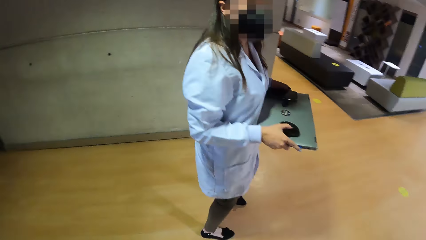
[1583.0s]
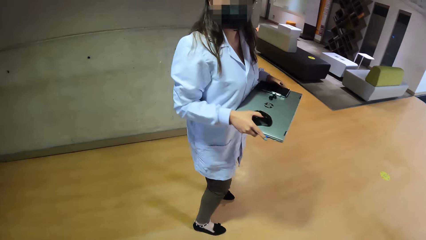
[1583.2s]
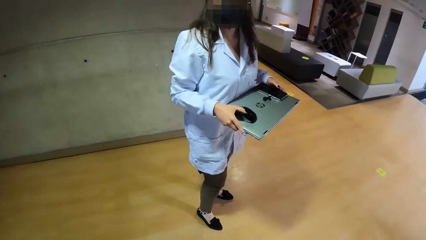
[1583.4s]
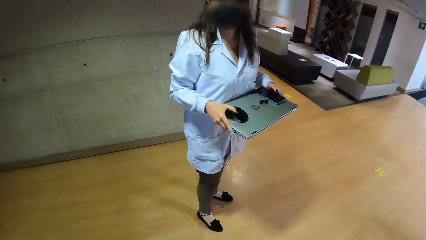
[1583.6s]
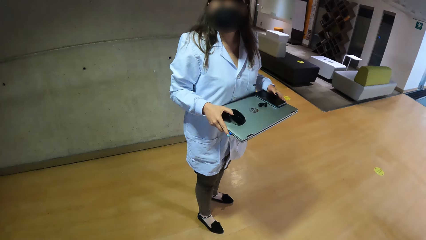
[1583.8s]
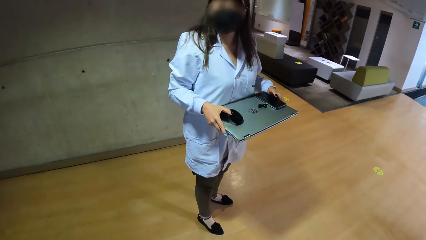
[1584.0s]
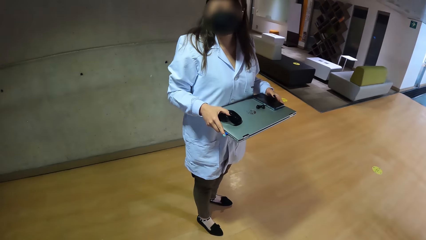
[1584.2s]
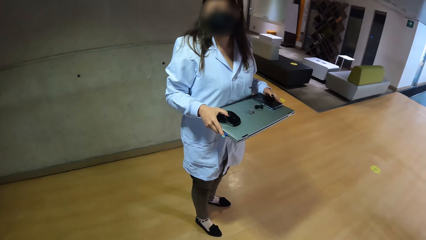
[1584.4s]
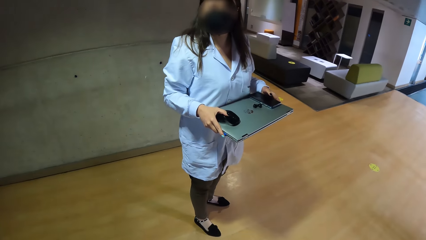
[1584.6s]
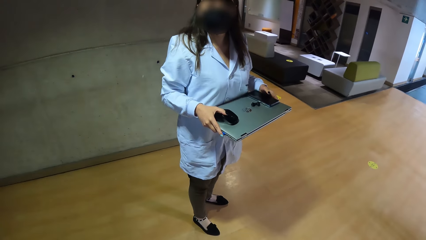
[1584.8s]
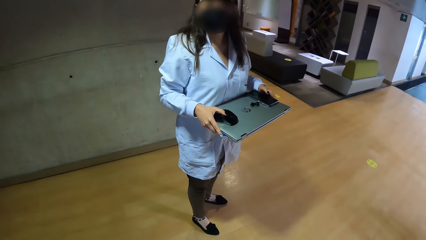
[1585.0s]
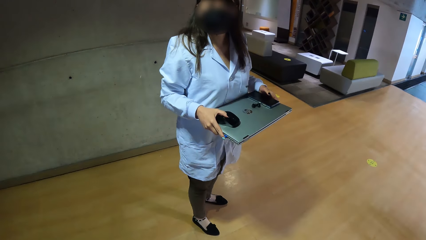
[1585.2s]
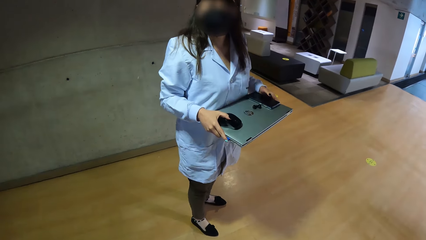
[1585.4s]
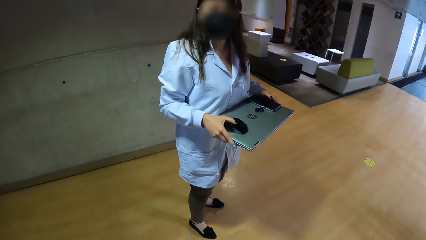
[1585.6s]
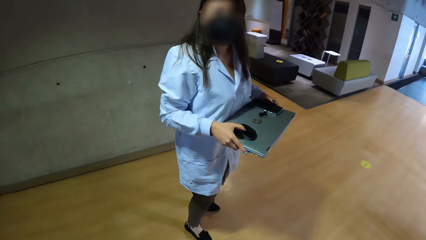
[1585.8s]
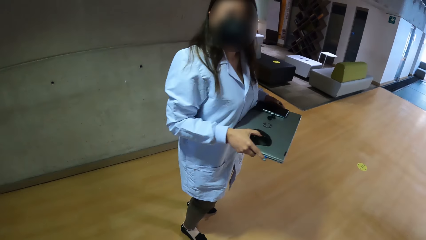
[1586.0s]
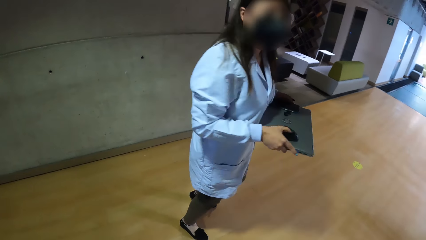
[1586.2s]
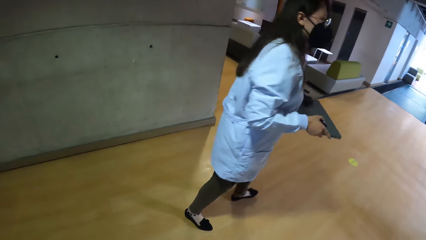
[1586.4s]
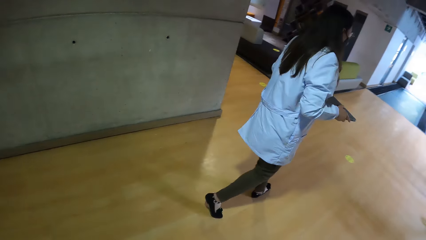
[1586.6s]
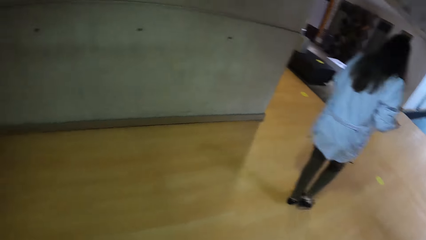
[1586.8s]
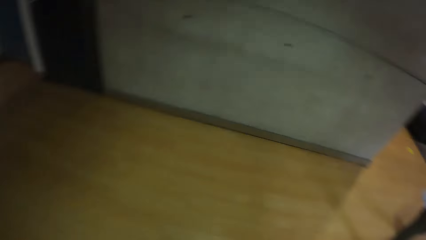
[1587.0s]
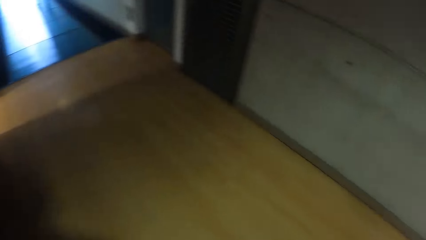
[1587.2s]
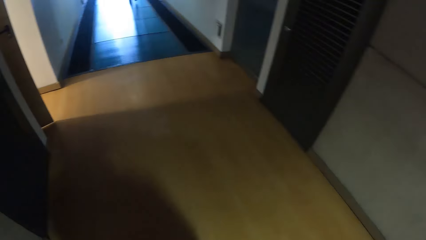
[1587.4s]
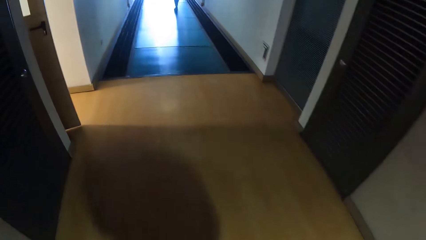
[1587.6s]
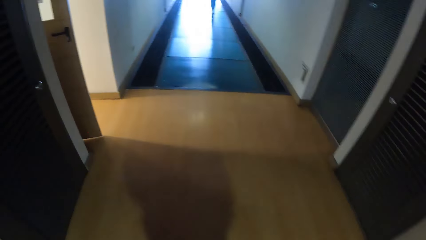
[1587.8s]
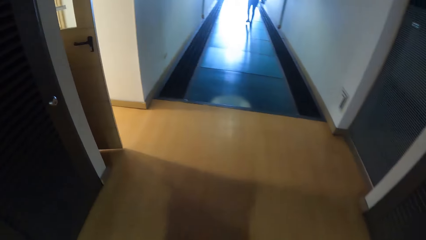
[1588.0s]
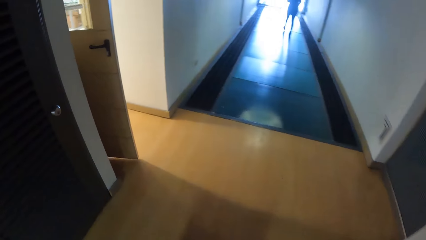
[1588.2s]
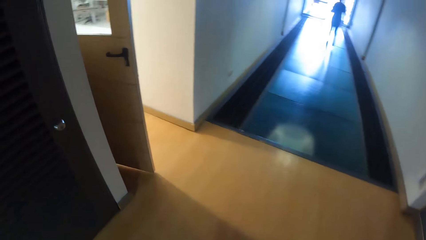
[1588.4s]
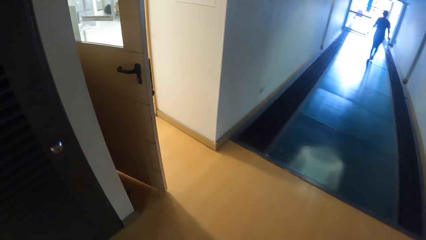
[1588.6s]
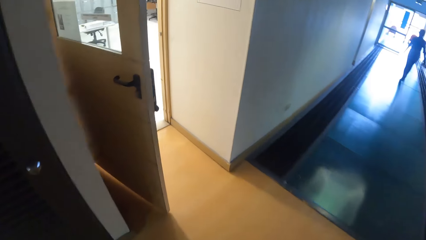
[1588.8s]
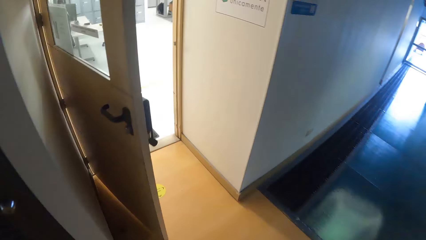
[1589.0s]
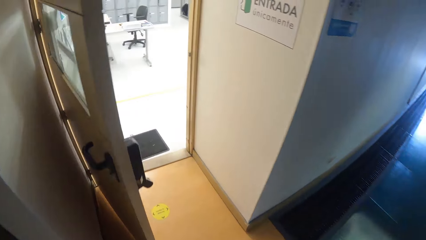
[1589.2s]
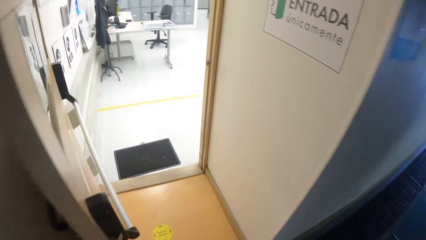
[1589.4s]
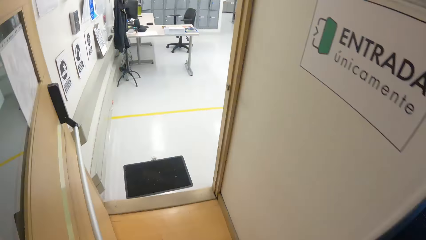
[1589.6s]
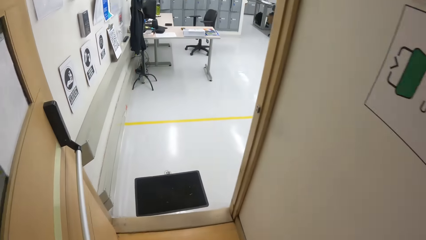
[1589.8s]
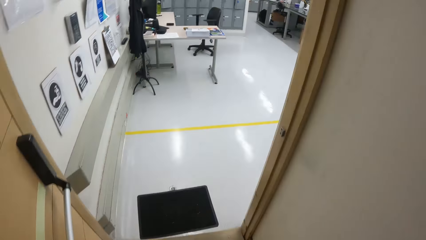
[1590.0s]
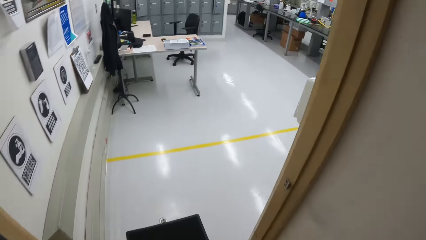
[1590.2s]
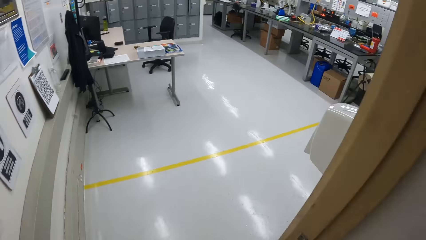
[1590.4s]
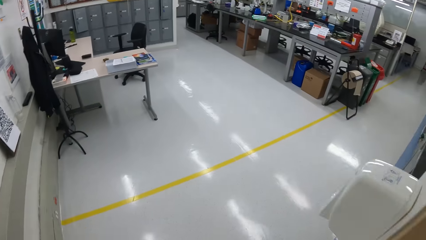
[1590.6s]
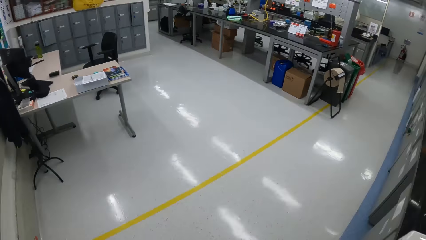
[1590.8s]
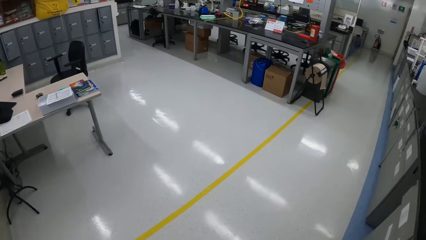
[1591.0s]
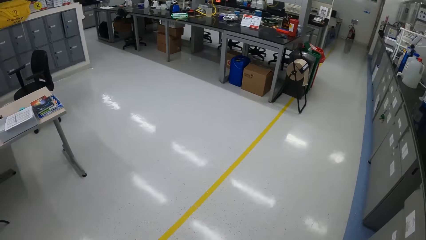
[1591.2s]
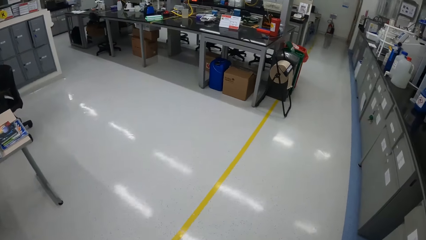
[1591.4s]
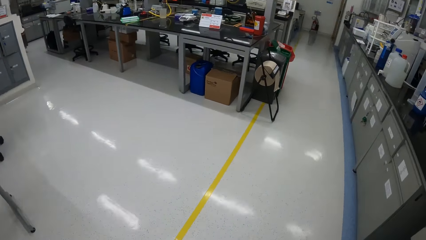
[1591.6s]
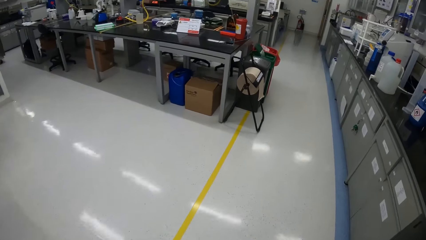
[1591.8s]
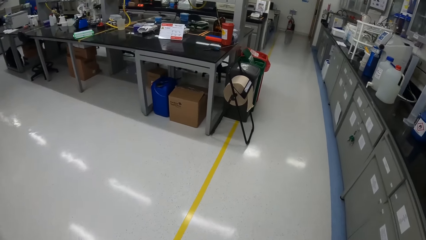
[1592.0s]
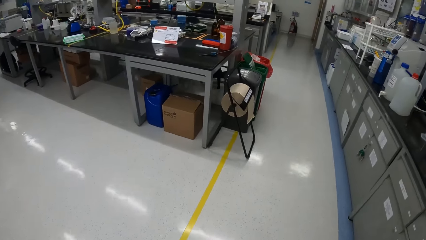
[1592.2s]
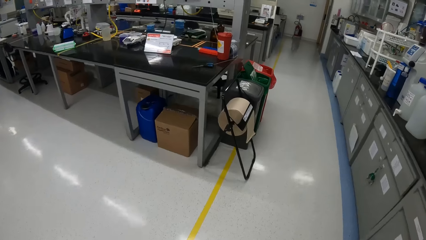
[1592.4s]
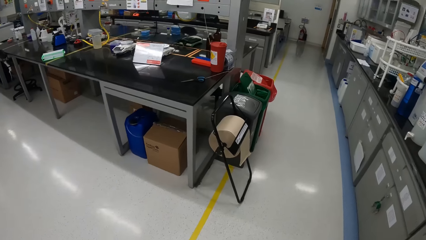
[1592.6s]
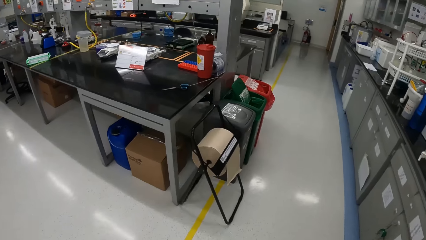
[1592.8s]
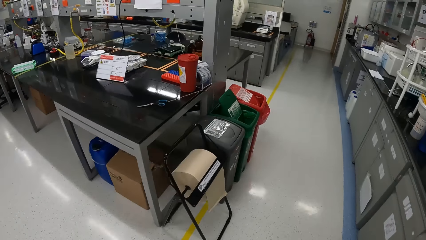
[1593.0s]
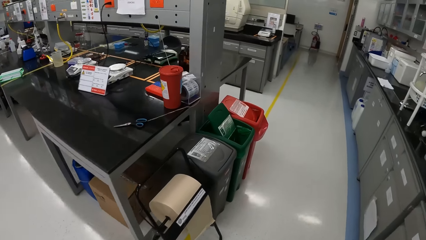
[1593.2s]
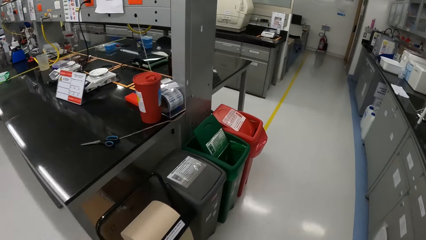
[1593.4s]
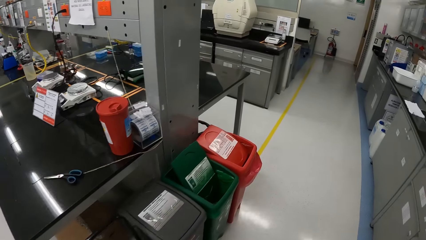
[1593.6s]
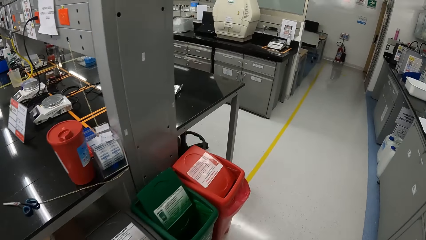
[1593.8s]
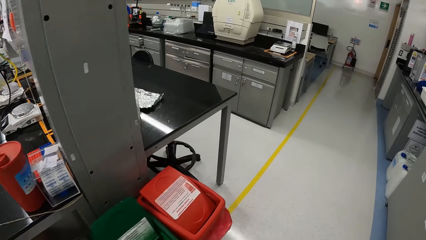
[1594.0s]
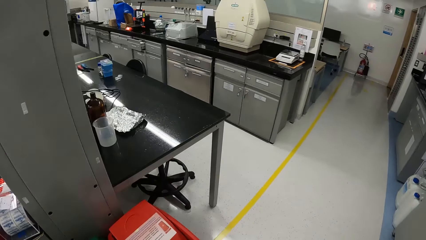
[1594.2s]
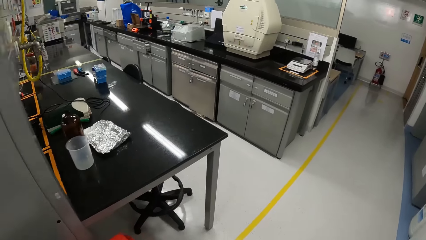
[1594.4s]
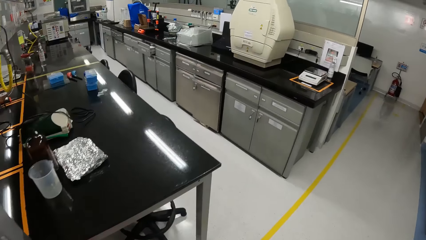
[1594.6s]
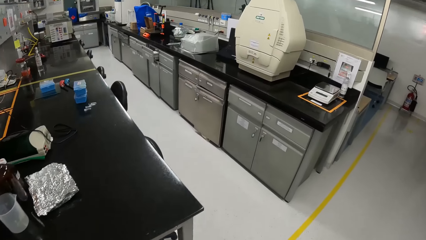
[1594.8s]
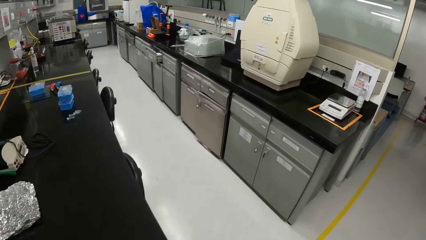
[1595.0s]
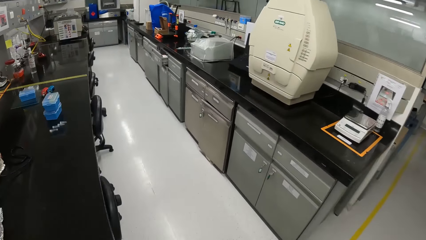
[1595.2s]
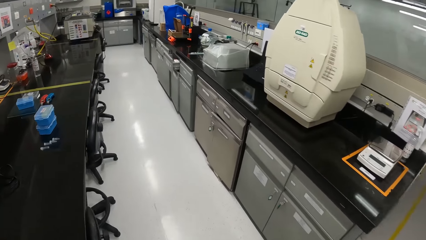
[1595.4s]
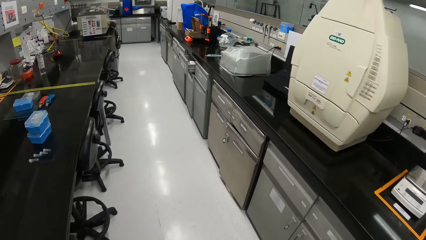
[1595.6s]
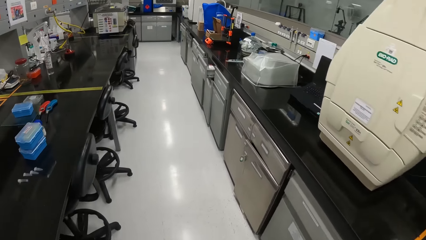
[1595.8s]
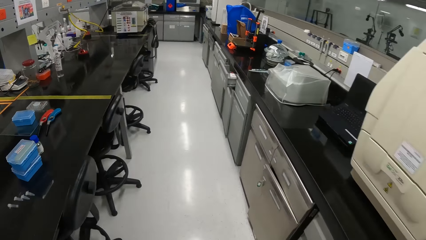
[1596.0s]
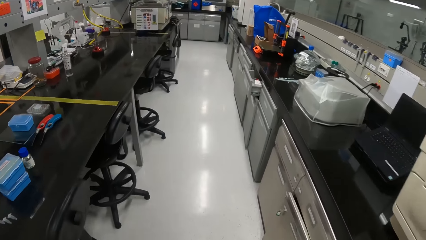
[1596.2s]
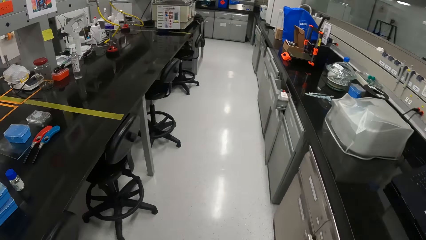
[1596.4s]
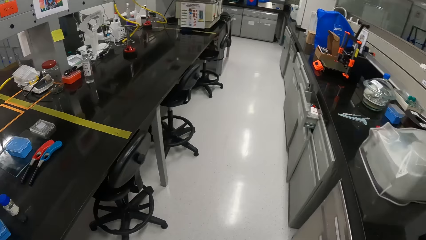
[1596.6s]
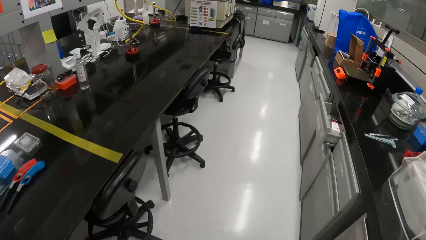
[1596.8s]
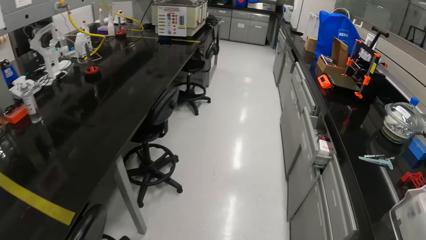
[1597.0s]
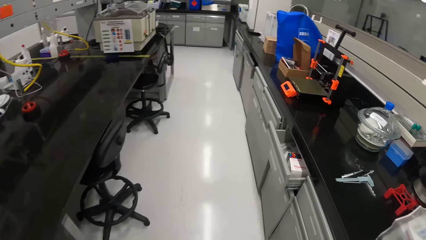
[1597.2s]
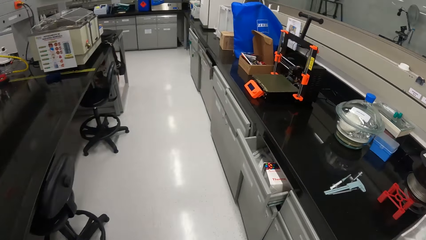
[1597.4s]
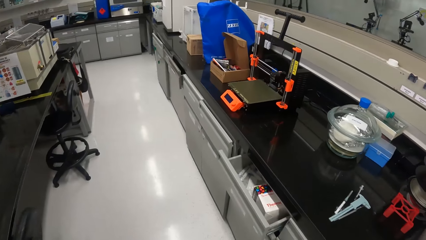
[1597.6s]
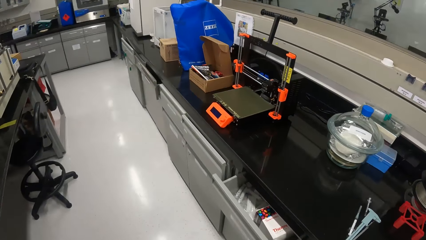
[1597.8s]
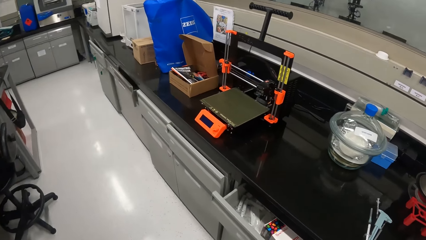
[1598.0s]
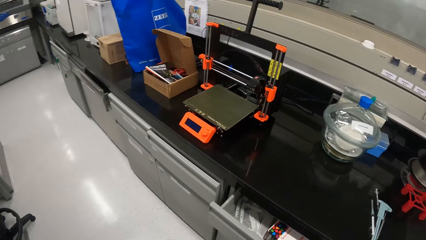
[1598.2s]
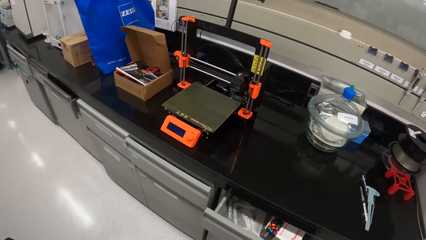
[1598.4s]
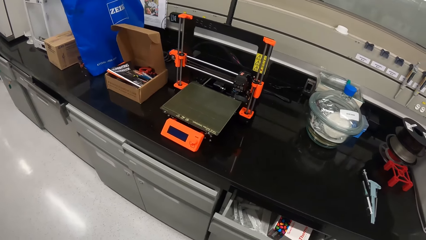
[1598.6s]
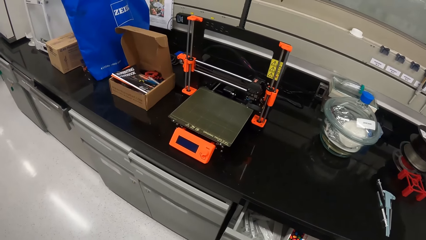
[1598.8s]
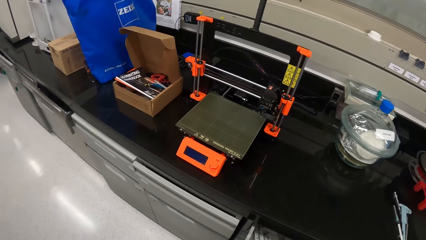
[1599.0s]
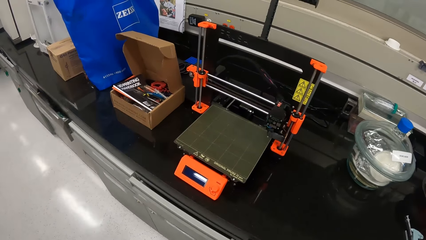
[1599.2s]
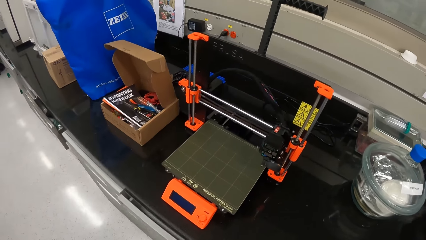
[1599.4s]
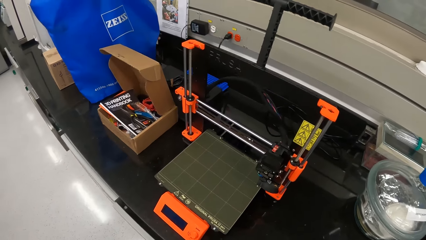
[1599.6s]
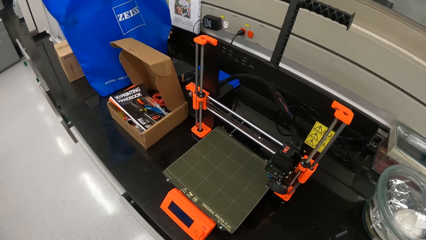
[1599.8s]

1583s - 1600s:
The camera wearer interacts with the lab technician. The lab technician looks at the camera wearer and walks around. The camera wearer walks around. They enter a laboratory room from the hallway.
